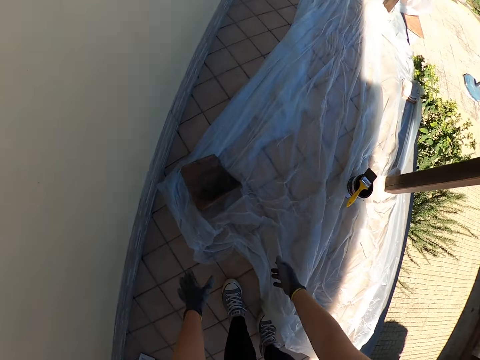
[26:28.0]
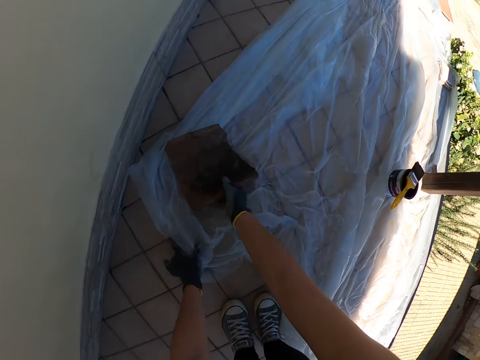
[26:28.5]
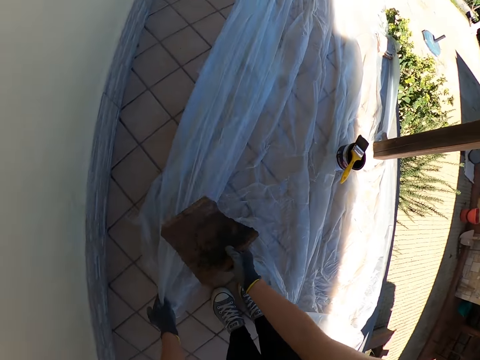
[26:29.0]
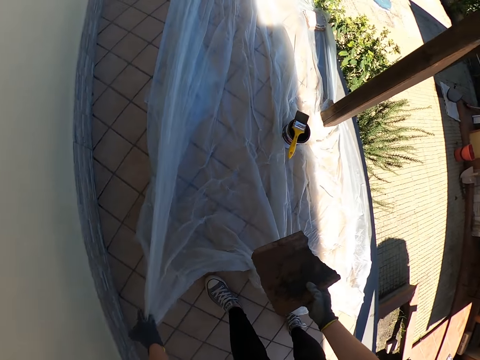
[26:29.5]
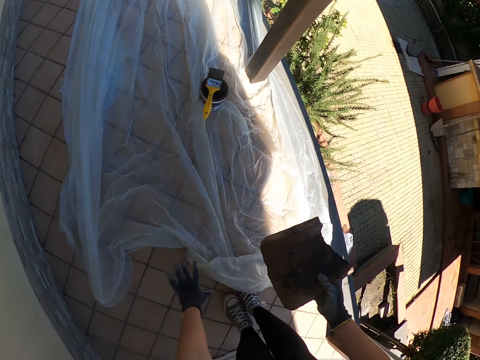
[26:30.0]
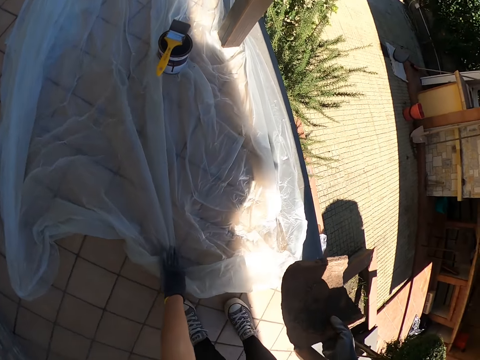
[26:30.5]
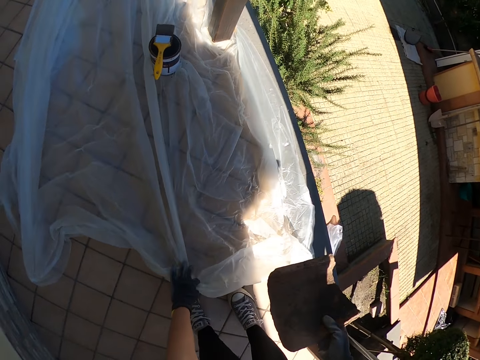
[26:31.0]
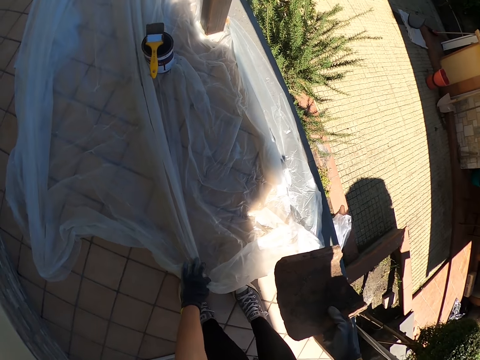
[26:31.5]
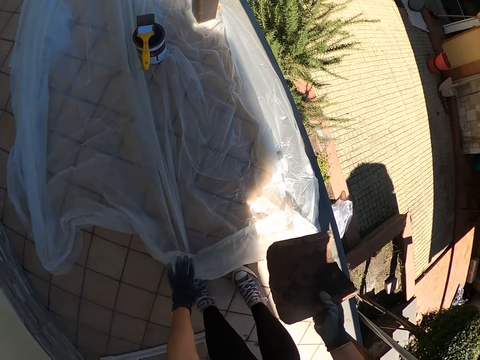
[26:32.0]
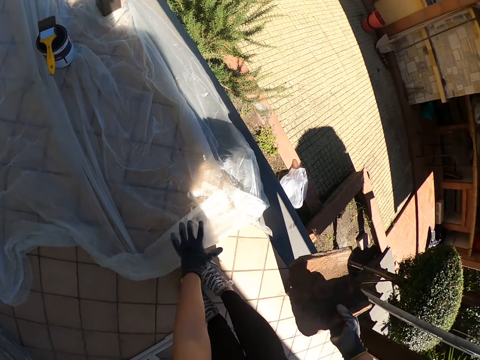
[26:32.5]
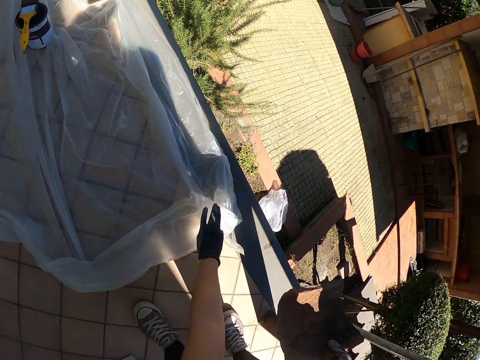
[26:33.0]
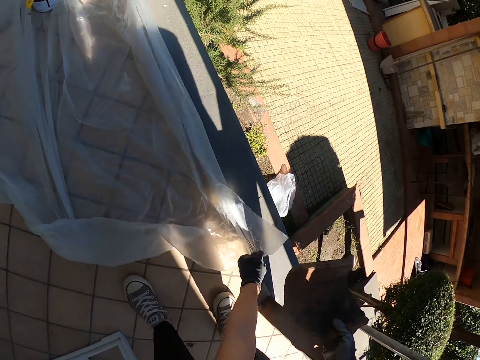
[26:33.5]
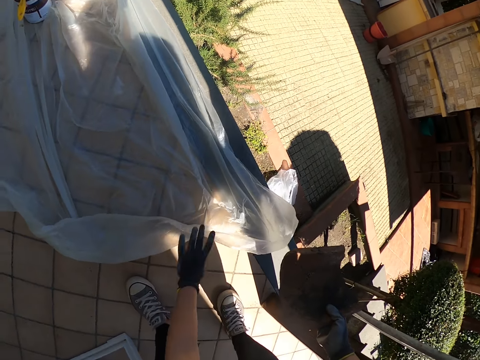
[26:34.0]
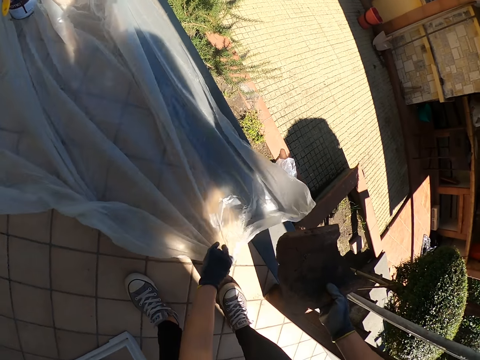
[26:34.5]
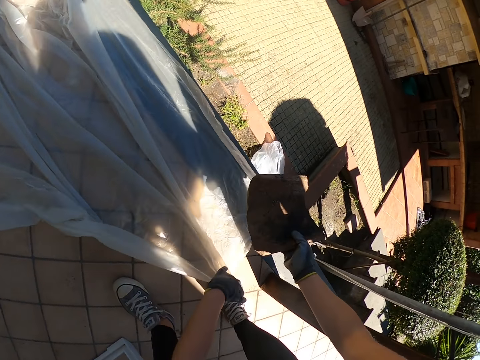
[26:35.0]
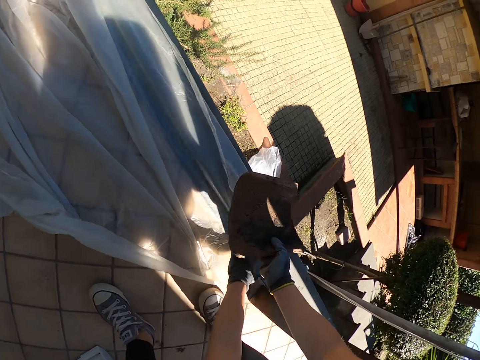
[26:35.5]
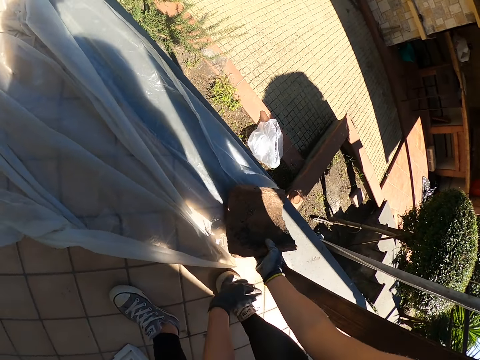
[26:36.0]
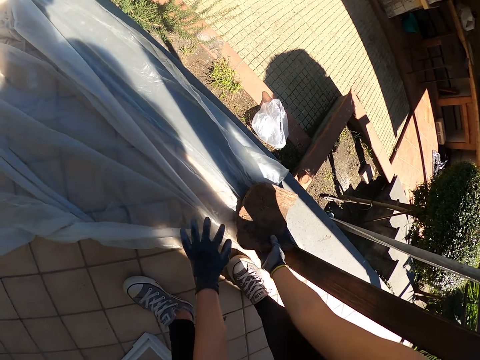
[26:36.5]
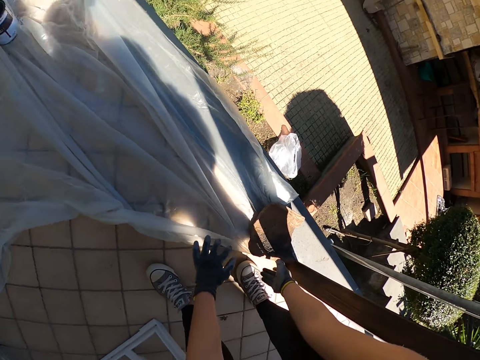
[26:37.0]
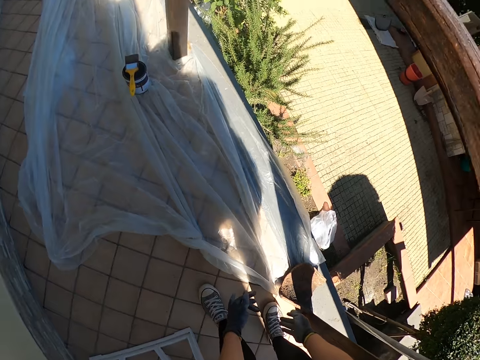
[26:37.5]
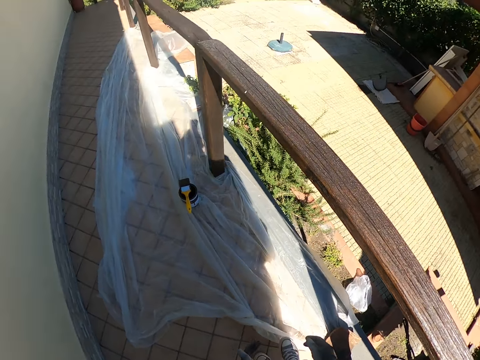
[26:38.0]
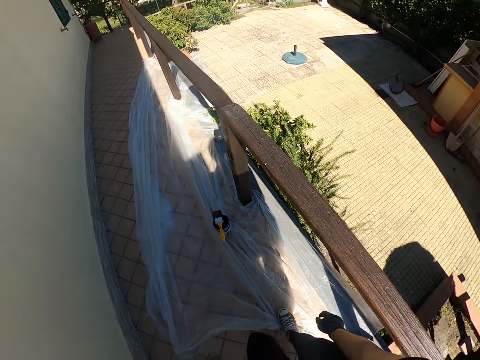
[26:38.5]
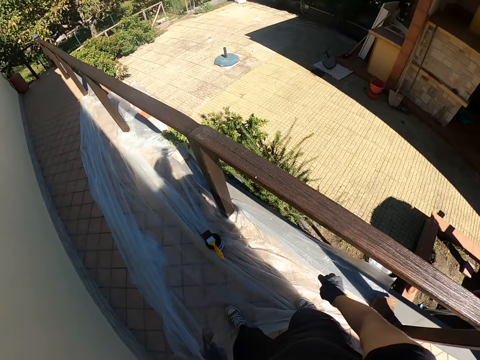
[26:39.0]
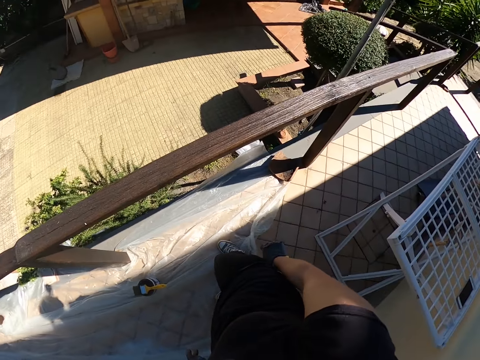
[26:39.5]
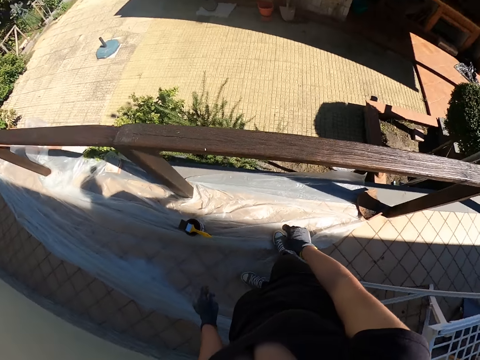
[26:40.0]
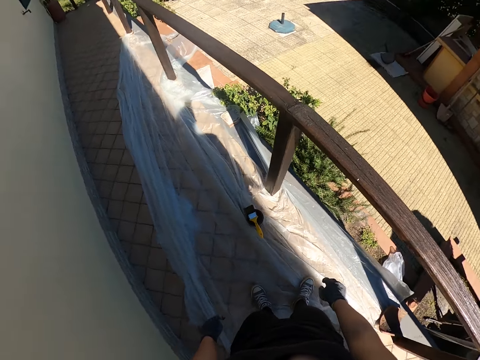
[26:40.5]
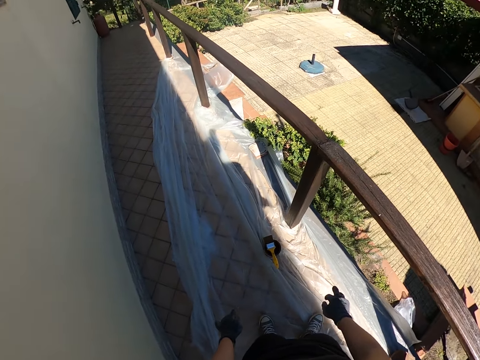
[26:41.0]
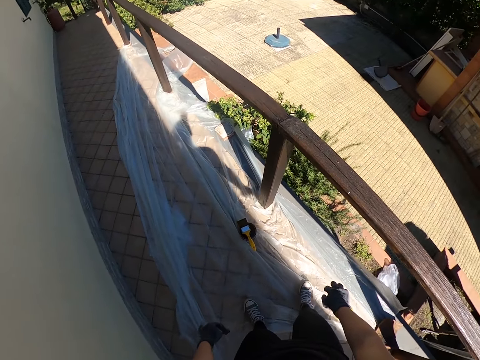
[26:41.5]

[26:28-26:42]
The camera wearer picks up a metal or stone from the nylon or polythene paper. They spread the nylon on the floor and pull the polythene paper from the floor. They drop the metal on the nylon. They walk around the balcony towards the can of paint. They stand on the floor.

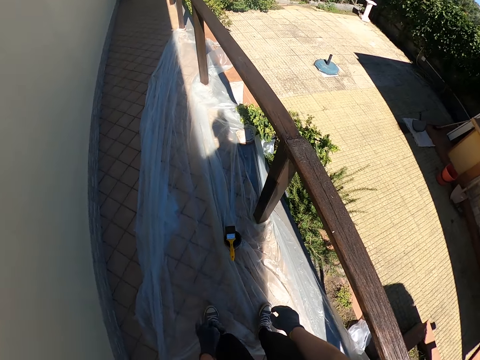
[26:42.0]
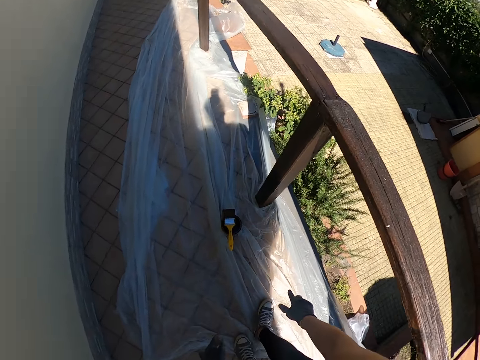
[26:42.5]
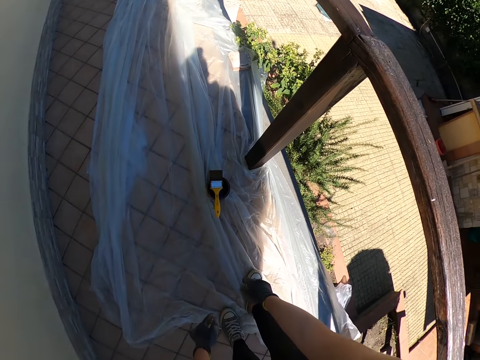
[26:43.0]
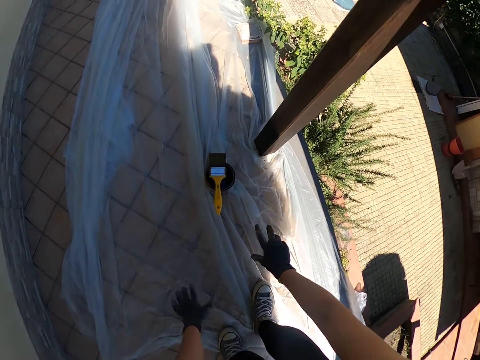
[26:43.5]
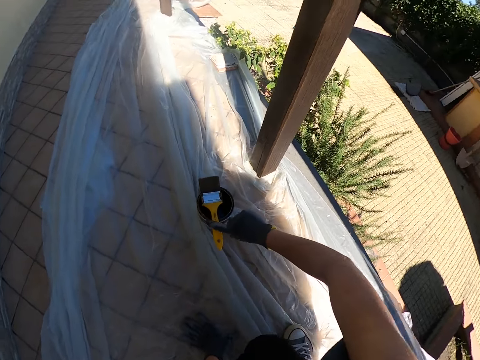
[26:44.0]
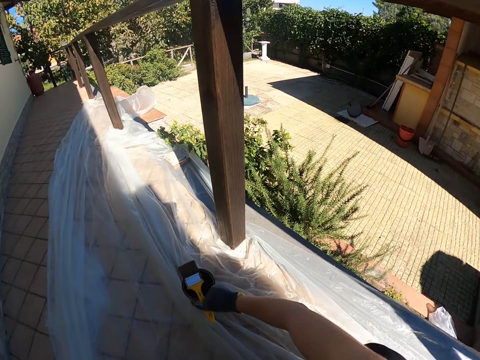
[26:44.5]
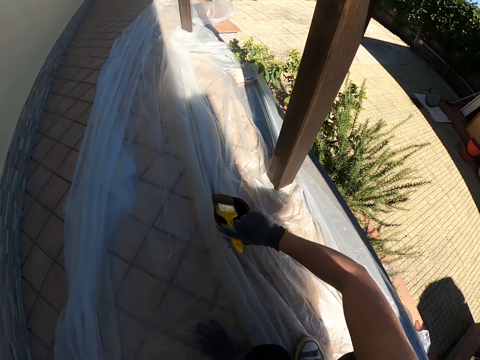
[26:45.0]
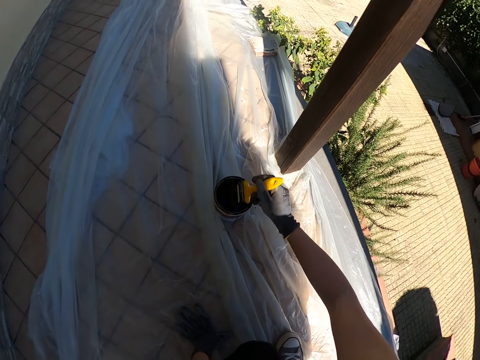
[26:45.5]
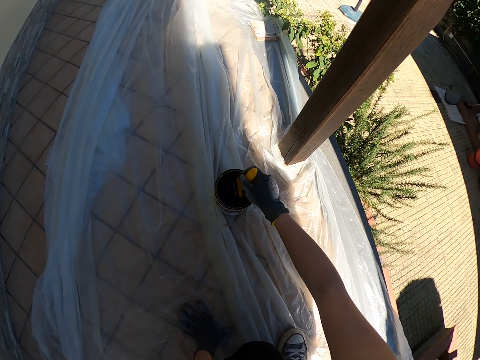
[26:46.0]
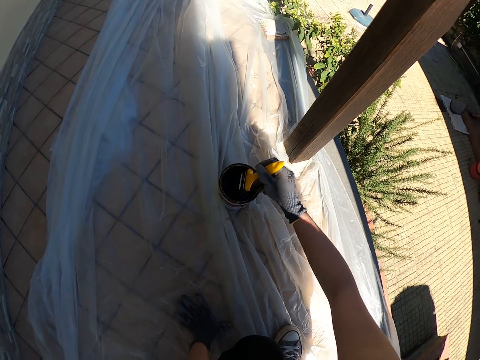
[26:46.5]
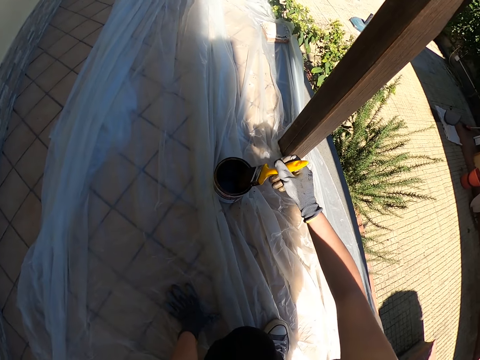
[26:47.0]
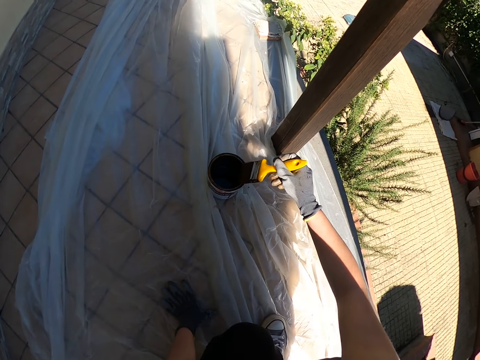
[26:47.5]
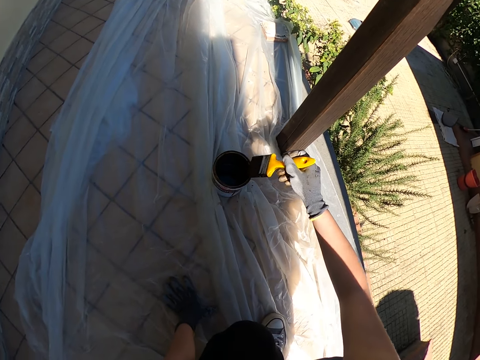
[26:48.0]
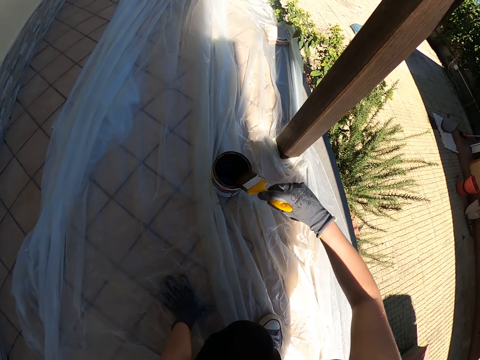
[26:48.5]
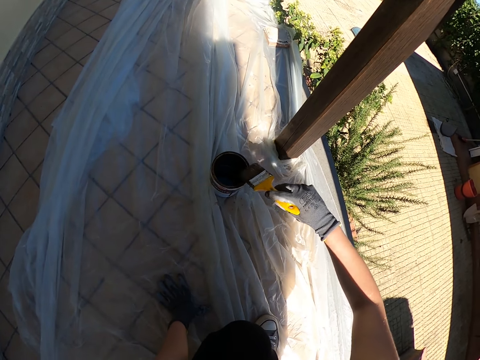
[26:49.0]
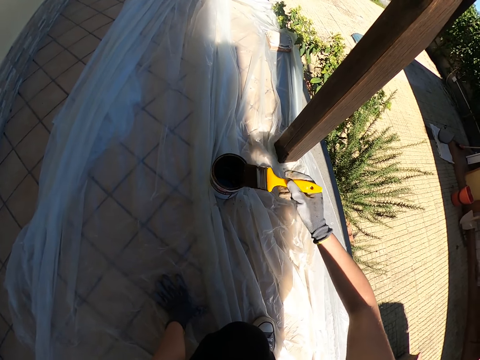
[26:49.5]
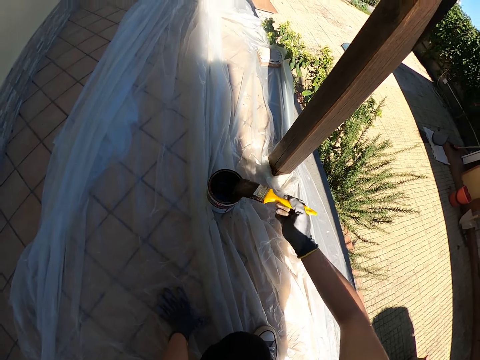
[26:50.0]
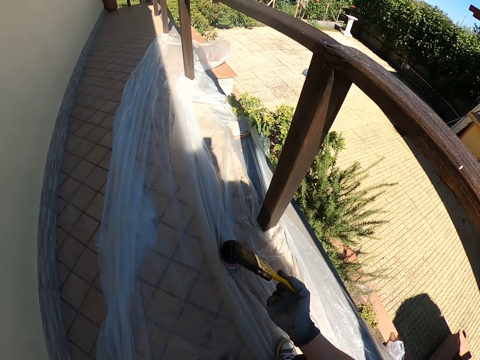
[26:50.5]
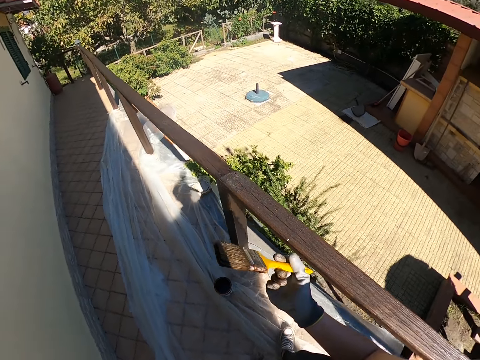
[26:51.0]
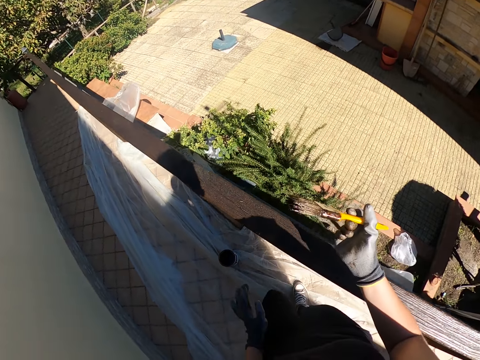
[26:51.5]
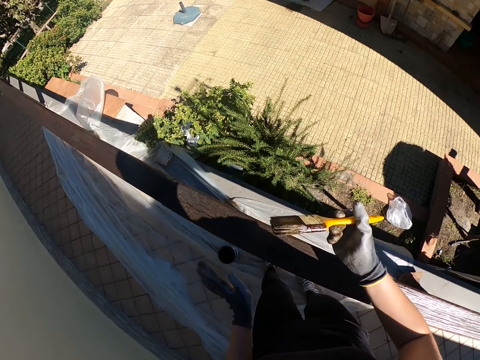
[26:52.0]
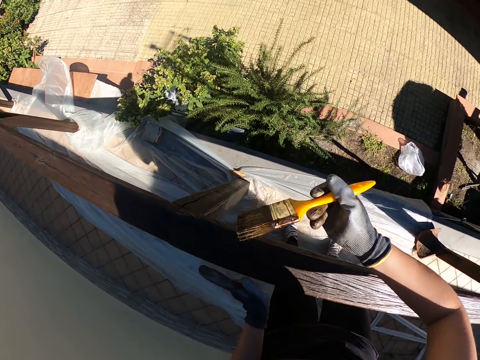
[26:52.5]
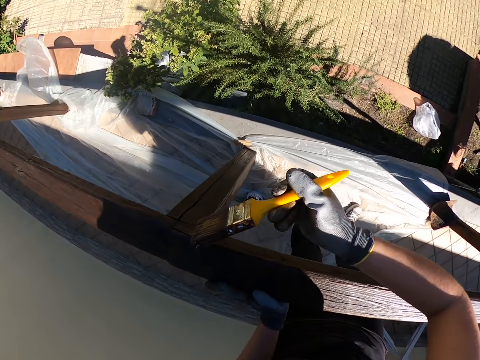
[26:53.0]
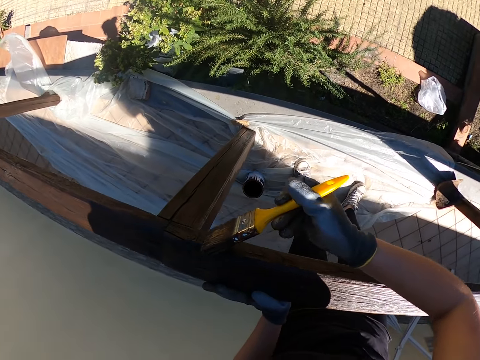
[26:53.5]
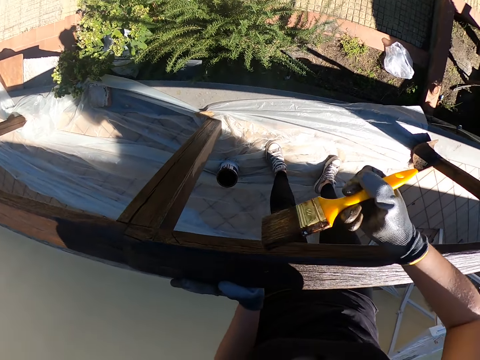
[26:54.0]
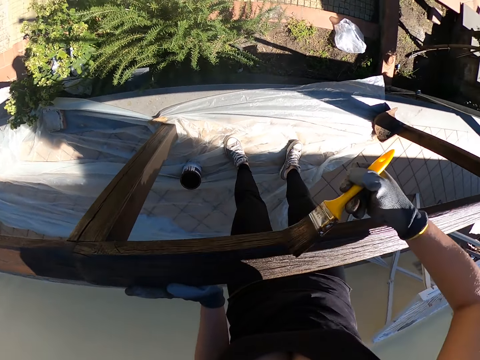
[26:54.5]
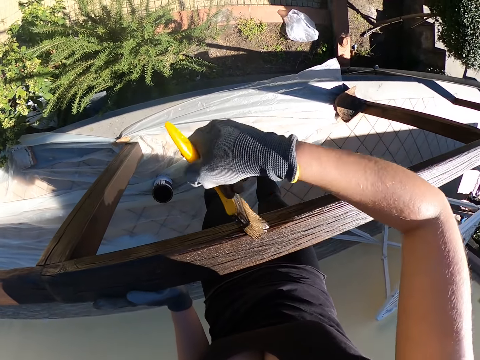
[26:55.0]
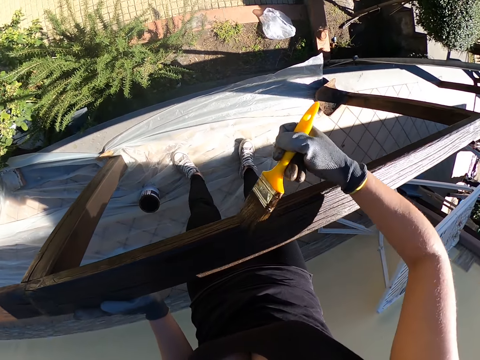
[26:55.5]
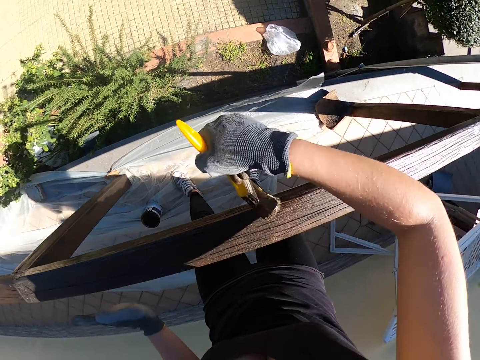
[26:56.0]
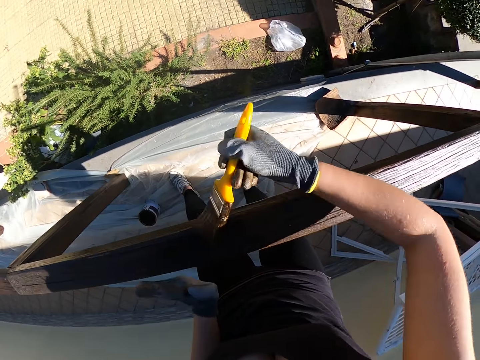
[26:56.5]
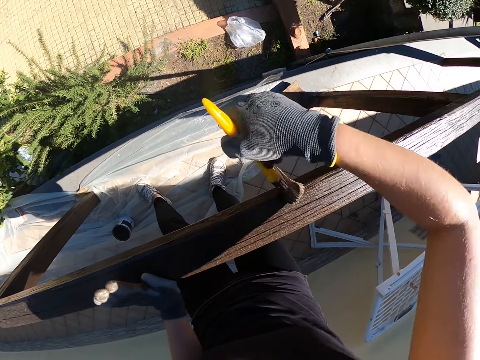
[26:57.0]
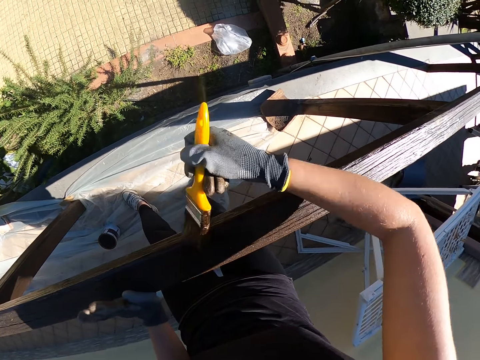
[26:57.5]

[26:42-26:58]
The camera wearer squats on the floor. They pick up the paint brush from the can of paint. They dip the paint brush inside the can of paint. They clean the paint brush on the edge of the can. They stand up. They paint the wooden balcony rail with the paint brush.
